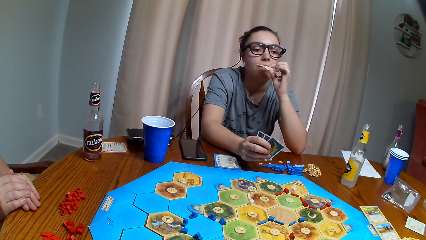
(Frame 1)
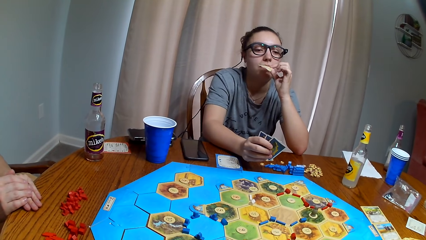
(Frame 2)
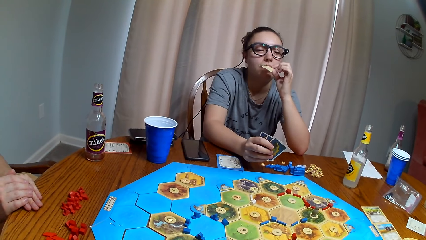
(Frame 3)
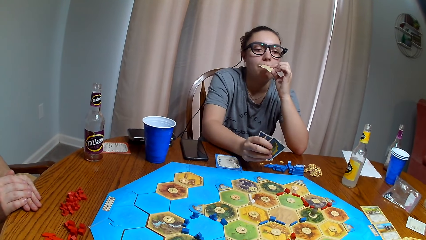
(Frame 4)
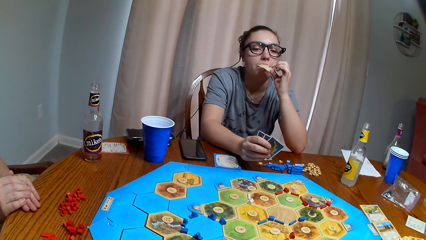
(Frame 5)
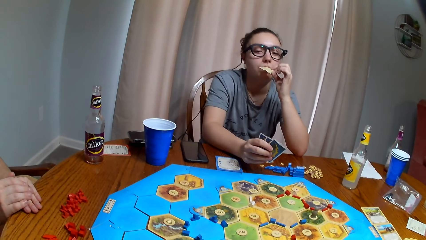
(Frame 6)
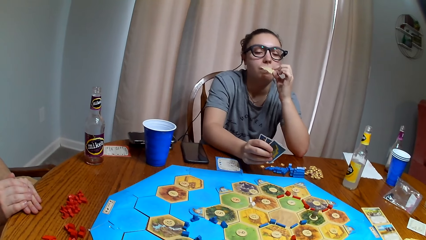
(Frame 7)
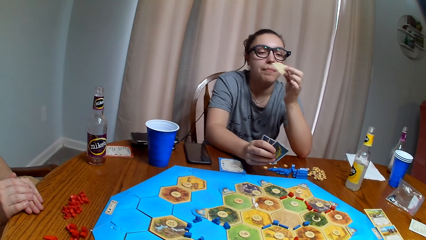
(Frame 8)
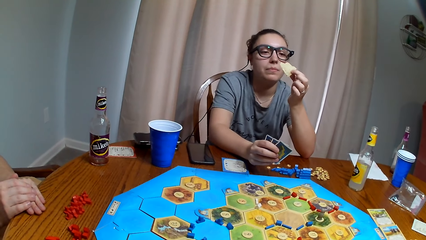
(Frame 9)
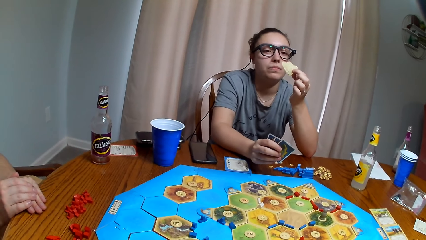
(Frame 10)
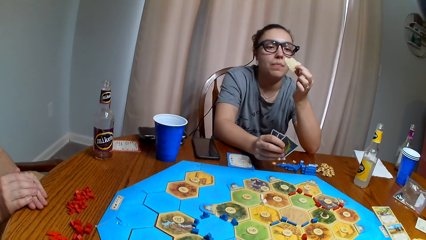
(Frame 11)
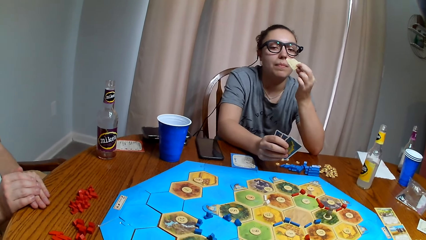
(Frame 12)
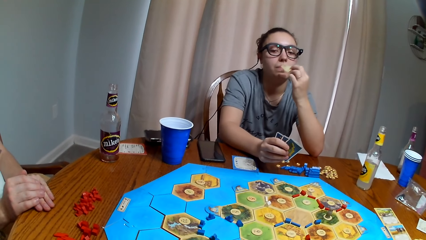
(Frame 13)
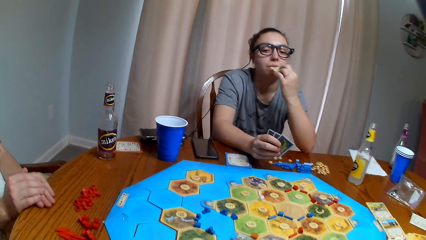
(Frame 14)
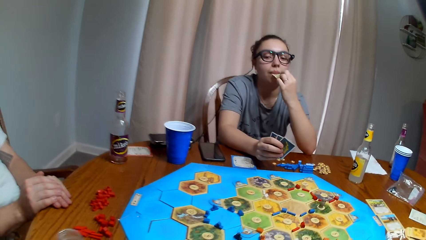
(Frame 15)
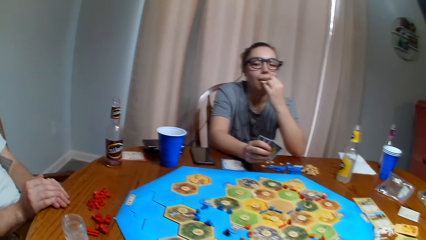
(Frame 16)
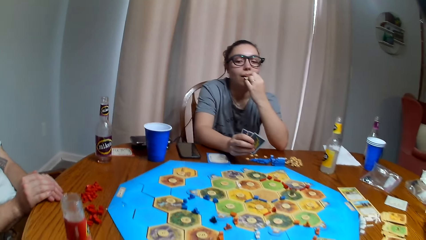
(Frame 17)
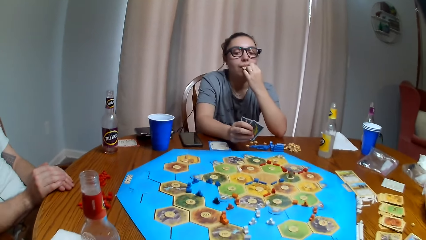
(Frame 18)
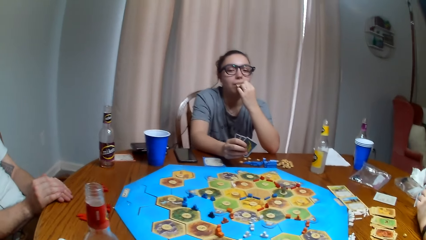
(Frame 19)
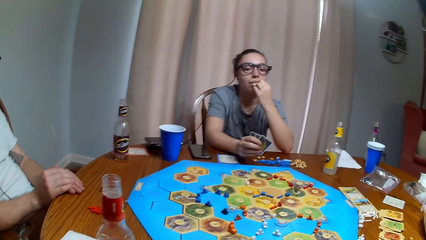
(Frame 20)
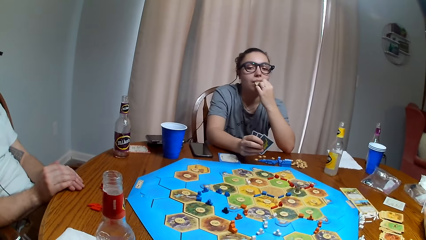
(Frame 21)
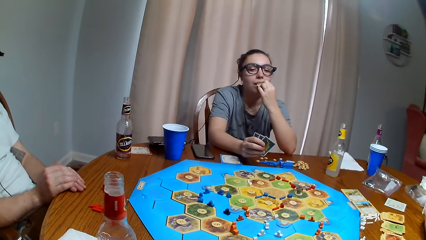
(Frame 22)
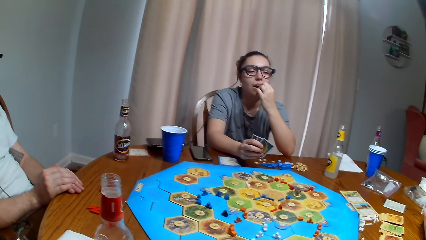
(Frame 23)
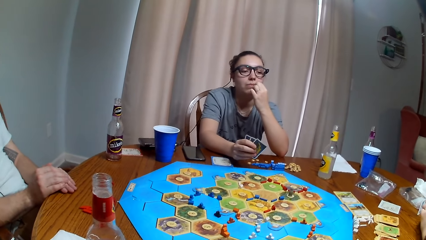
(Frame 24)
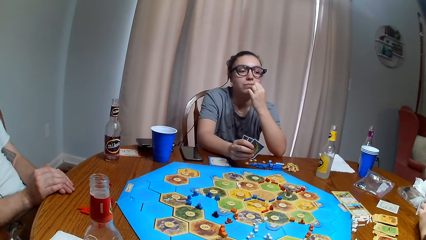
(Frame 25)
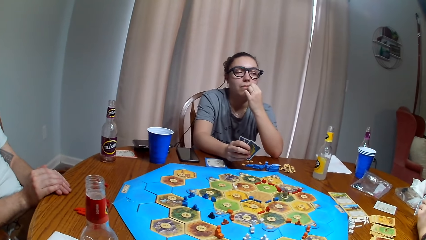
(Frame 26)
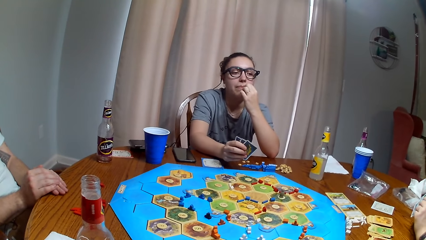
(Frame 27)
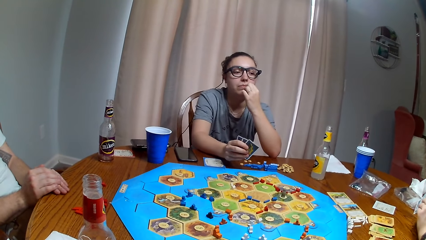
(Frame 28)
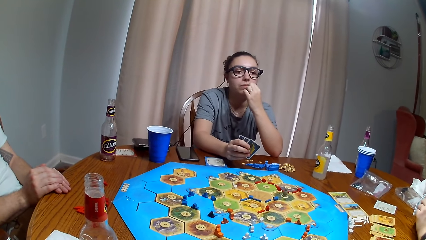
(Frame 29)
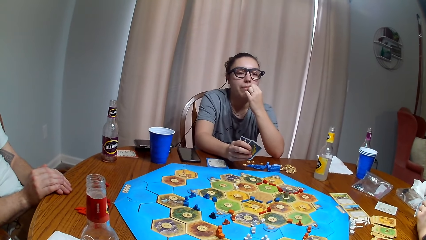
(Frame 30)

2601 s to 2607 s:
The camera wearer dialogues with a man.

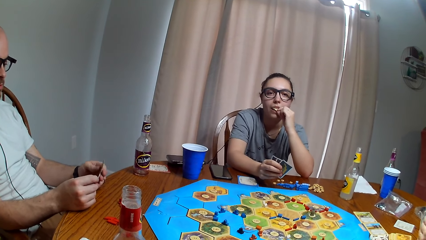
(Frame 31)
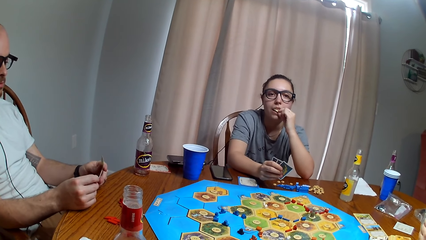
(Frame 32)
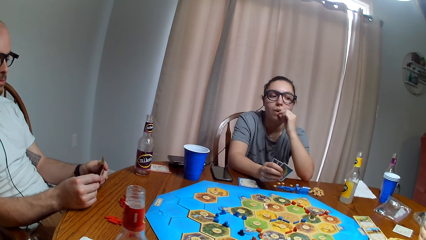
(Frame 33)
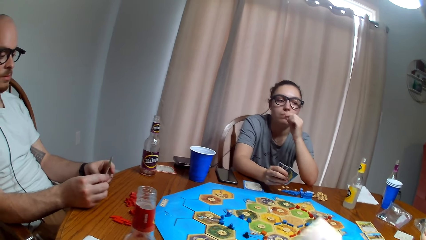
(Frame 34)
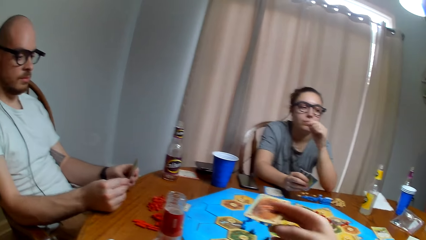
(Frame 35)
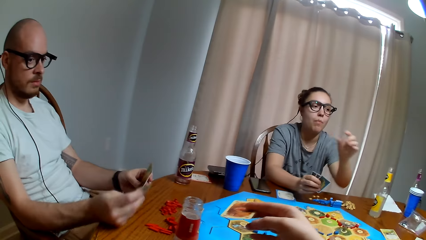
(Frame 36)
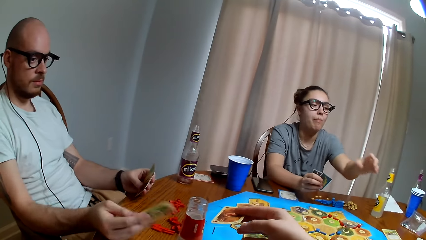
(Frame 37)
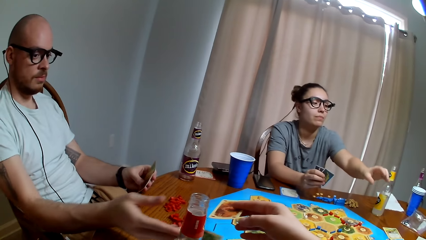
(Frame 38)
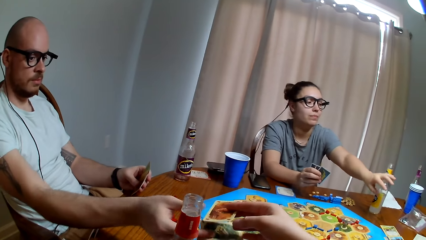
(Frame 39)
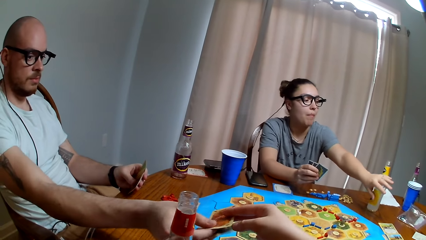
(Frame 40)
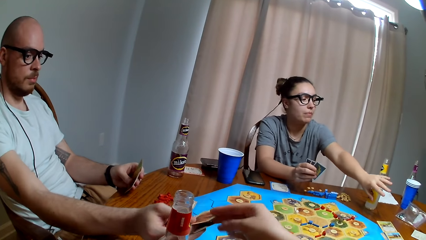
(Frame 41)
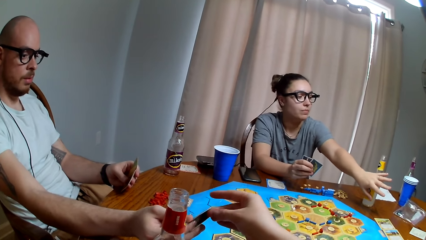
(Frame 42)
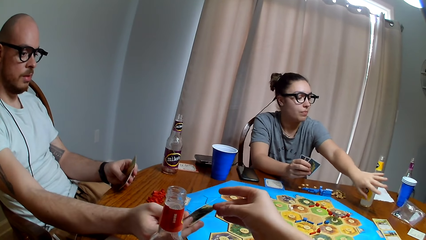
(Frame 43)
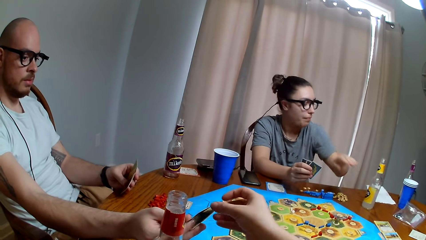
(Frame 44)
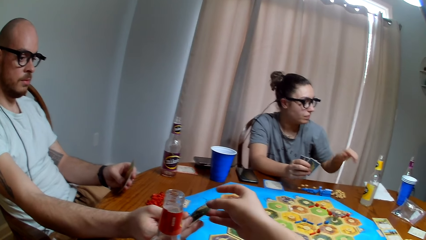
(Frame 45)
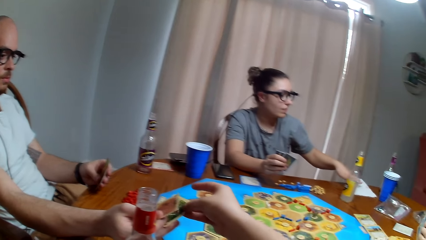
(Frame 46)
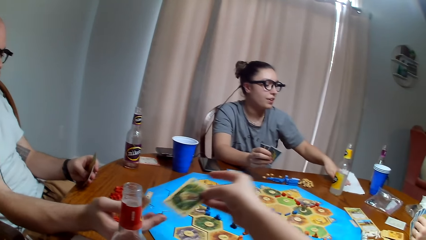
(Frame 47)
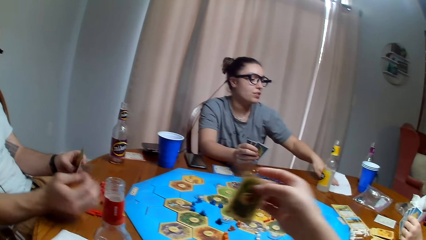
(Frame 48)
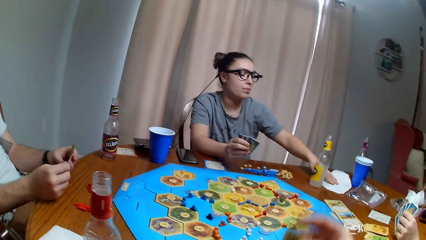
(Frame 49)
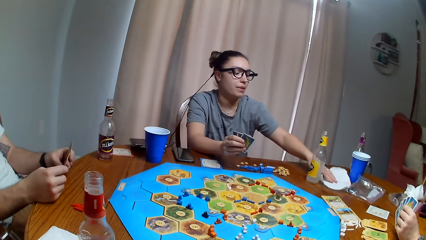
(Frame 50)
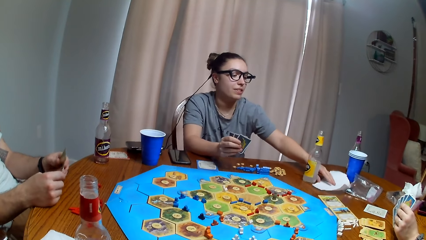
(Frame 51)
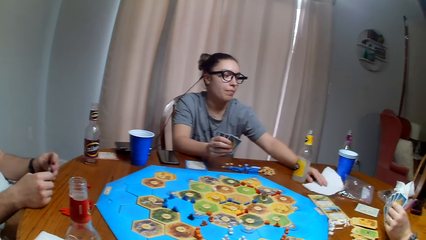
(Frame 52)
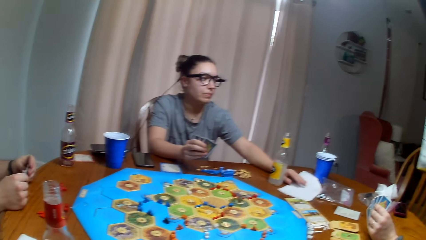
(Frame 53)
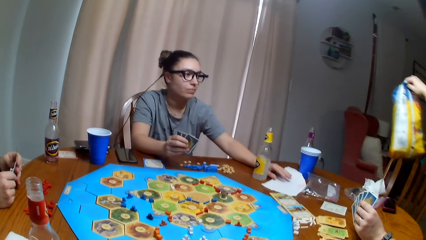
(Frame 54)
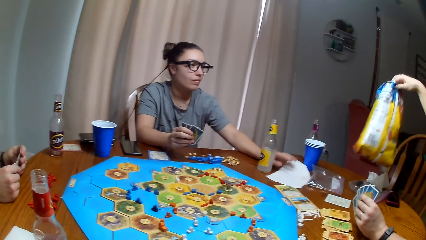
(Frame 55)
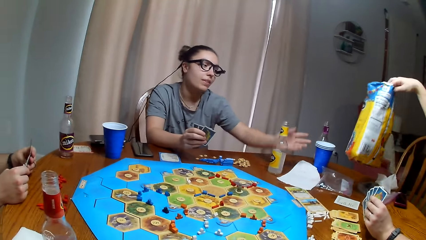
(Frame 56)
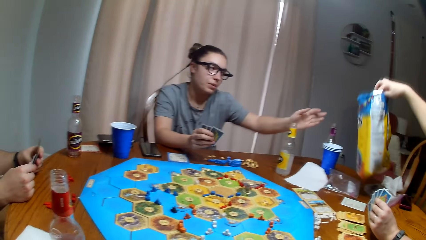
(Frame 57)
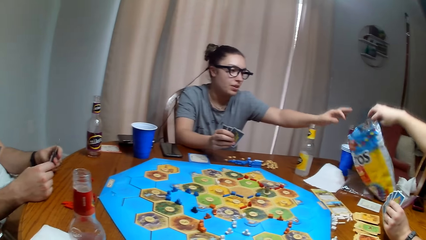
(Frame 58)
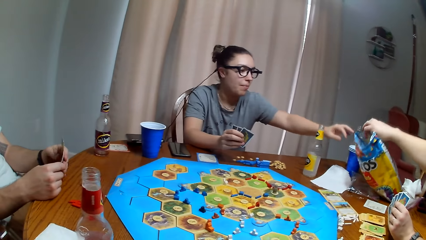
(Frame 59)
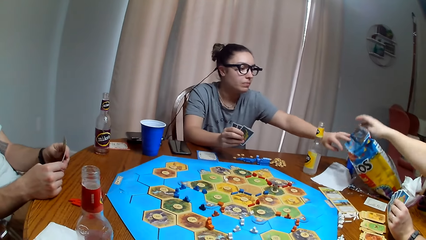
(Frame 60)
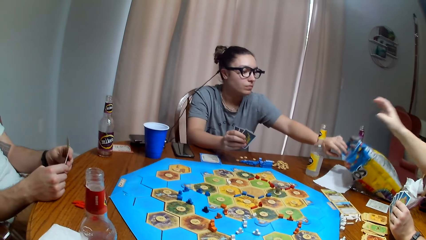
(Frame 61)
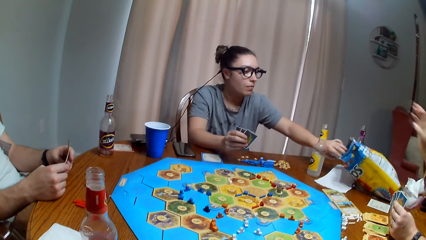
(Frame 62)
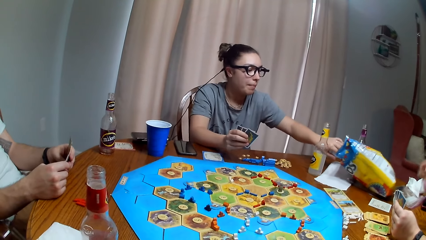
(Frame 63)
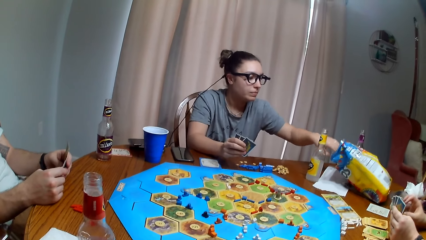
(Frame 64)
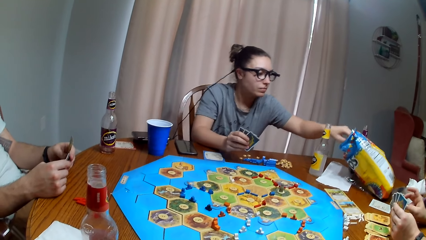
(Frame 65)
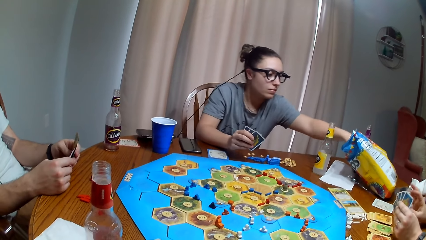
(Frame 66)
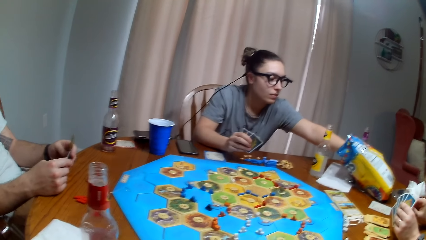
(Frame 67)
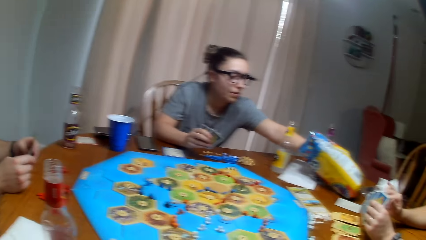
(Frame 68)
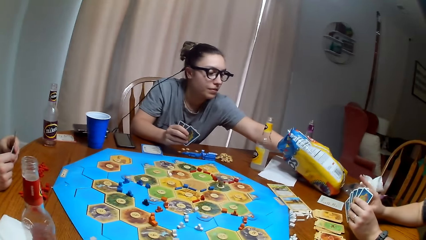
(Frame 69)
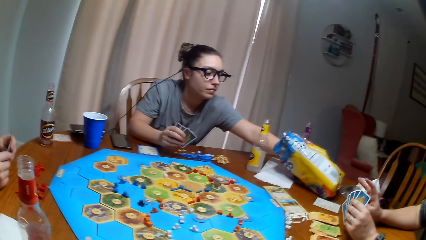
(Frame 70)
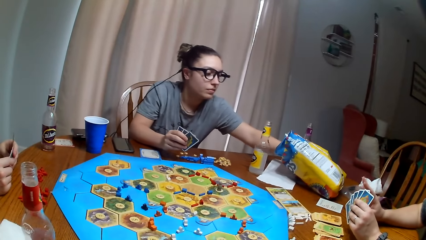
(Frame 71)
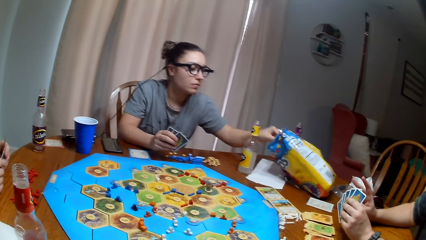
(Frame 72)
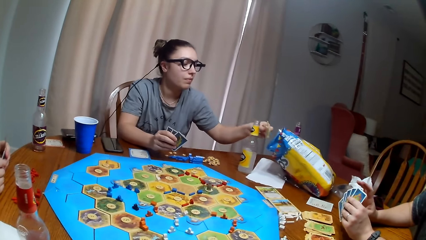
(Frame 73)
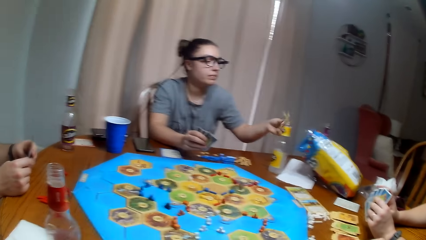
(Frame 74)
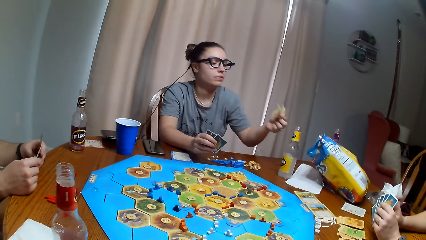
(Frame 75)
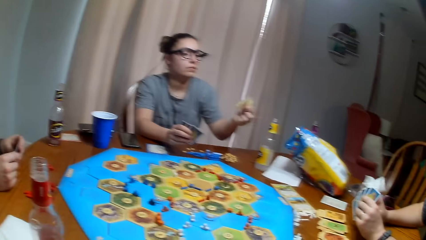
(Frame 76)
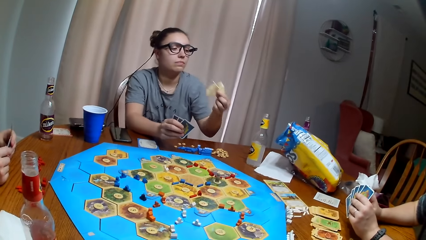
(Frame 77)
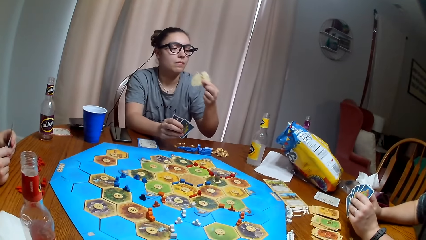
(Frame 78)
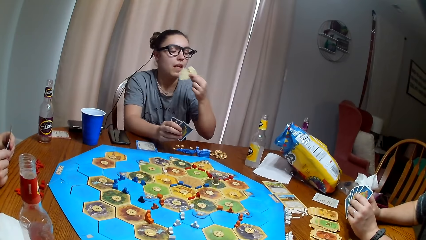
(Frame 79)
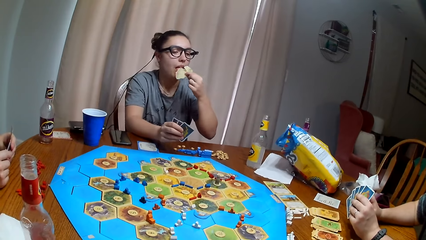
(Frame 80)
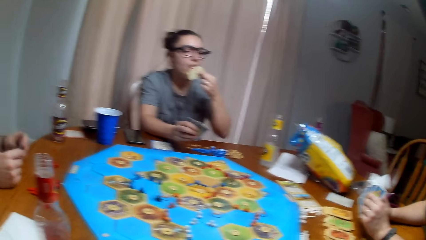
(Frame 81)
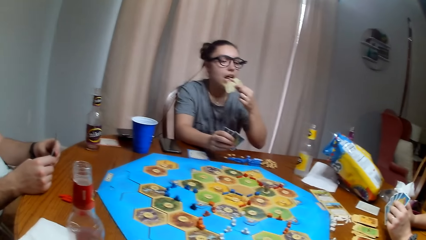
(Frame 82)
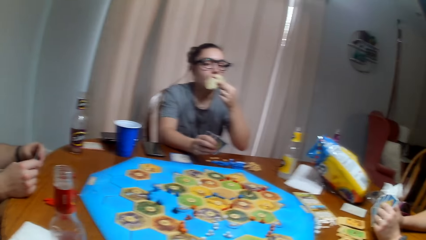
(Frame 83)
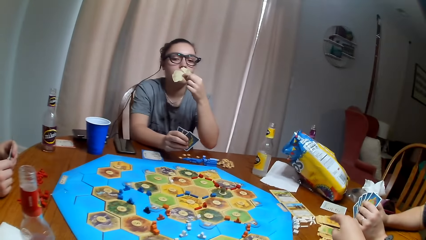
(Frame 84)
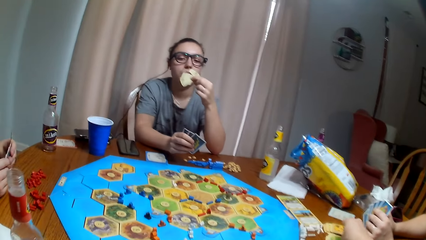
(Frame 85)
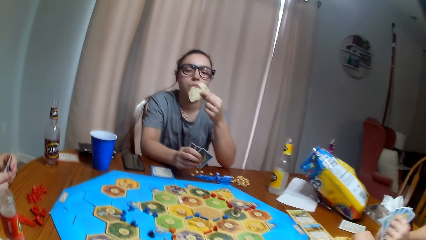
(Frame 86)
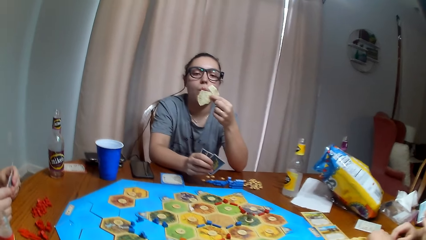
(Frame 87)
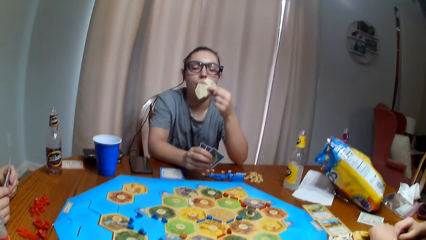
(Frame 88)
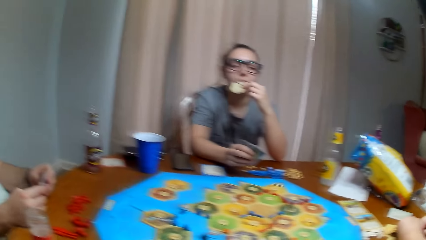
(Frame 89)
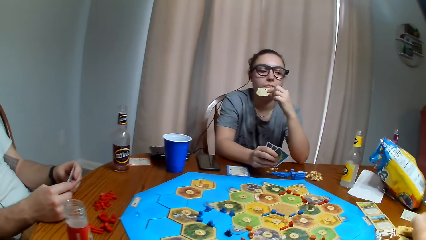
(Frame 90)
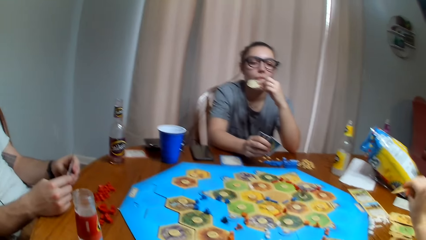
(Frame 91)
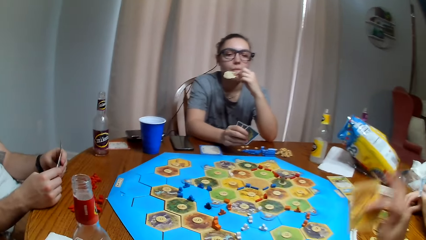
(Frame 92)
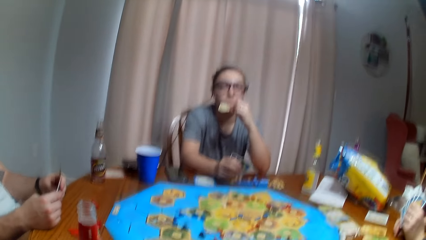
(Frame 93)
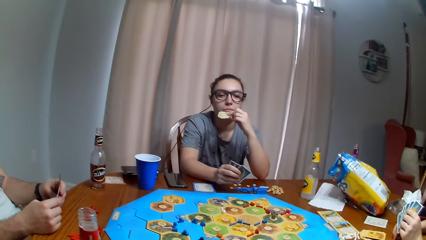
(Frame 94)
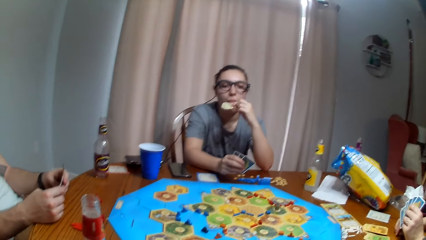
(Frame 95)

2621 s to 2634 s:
The camera wearer gives a man the card. A woman stretches the hand. The man picks a biscuit. The woman pushes the serviette. Another woman picks a snack and puts the chips down. The first woman picks the chips and eats the chips. The camera wearer picks a card.
